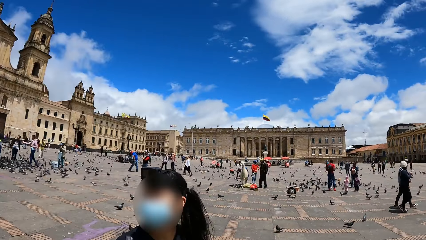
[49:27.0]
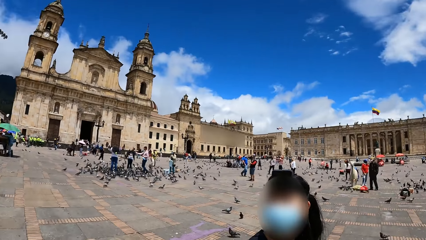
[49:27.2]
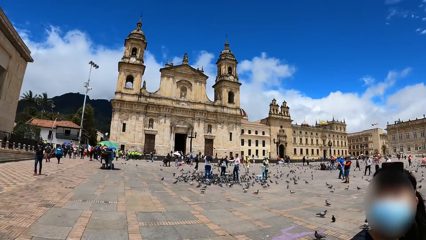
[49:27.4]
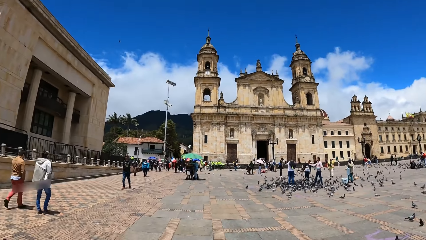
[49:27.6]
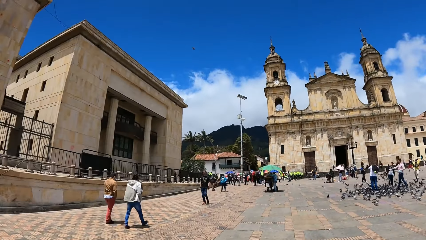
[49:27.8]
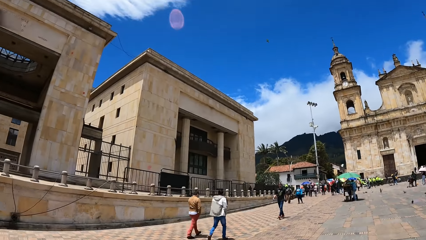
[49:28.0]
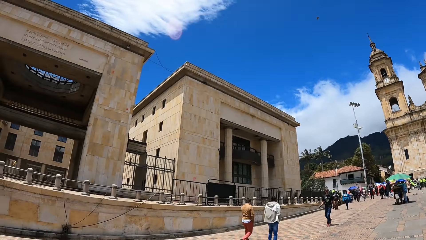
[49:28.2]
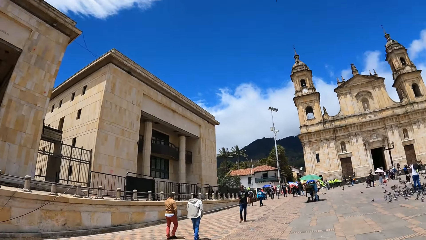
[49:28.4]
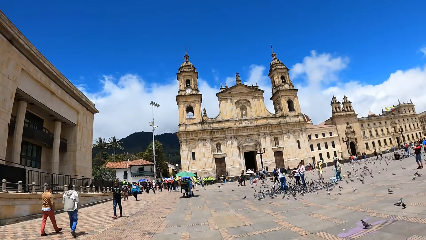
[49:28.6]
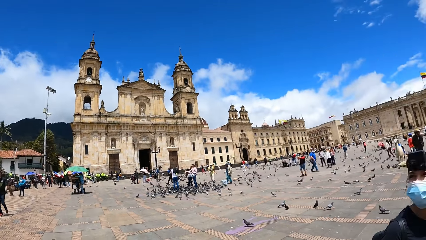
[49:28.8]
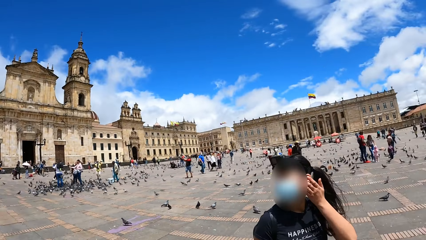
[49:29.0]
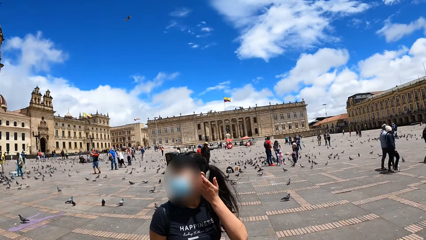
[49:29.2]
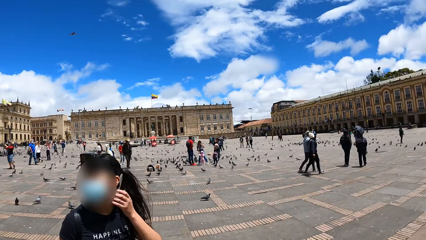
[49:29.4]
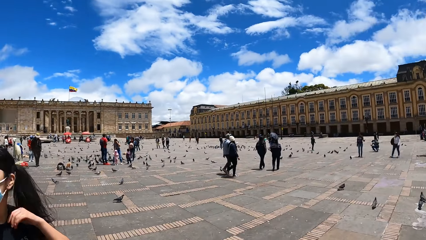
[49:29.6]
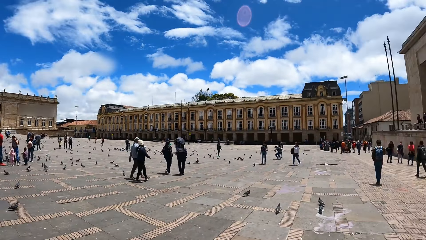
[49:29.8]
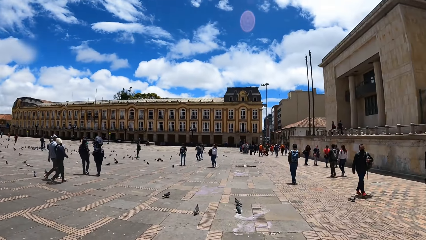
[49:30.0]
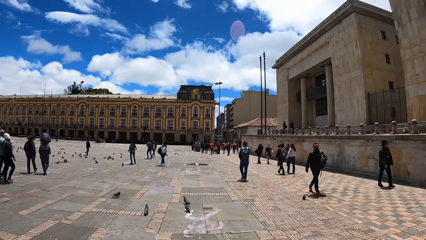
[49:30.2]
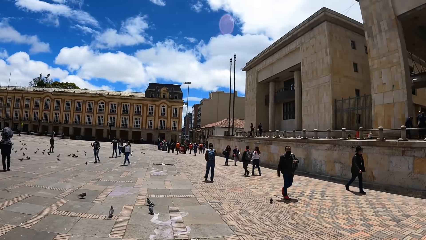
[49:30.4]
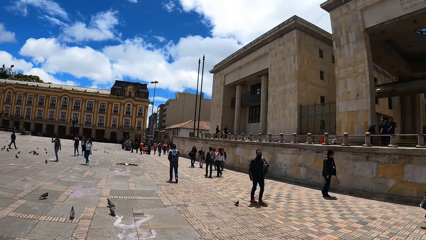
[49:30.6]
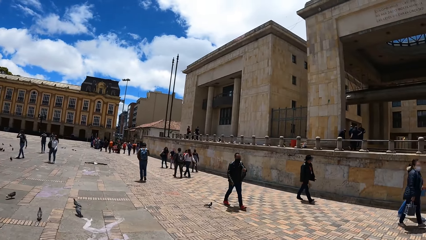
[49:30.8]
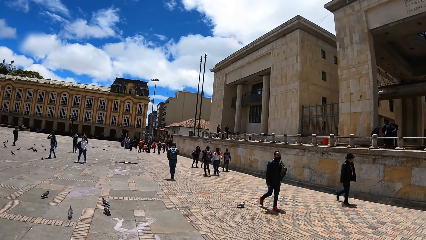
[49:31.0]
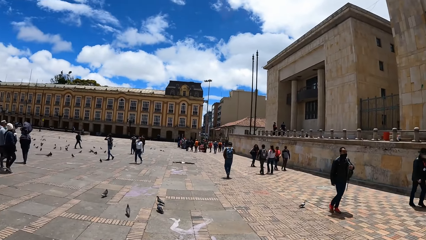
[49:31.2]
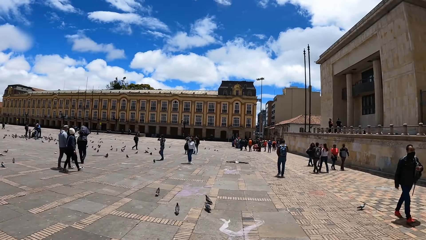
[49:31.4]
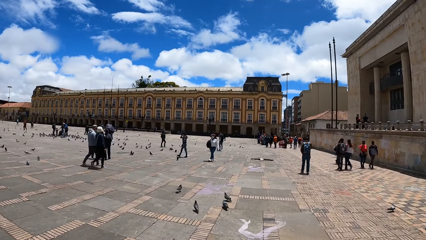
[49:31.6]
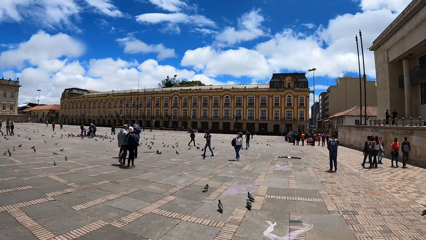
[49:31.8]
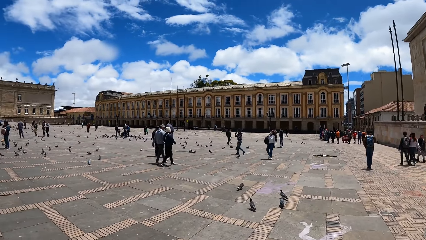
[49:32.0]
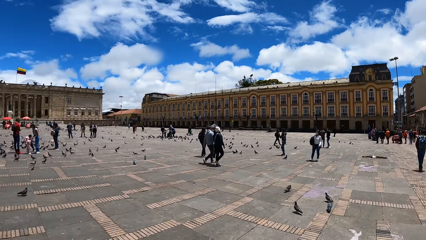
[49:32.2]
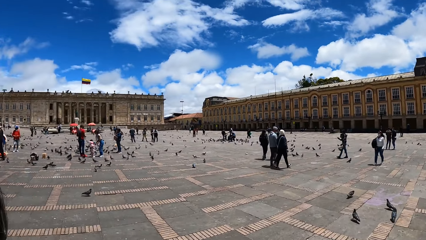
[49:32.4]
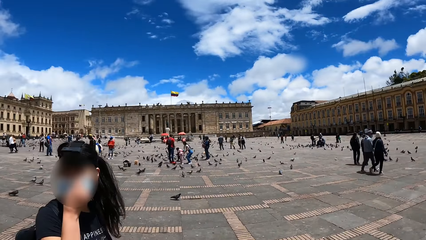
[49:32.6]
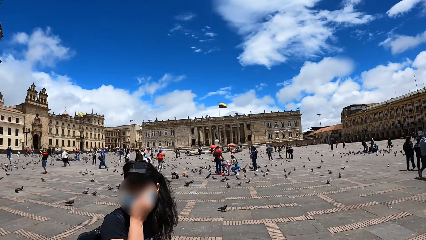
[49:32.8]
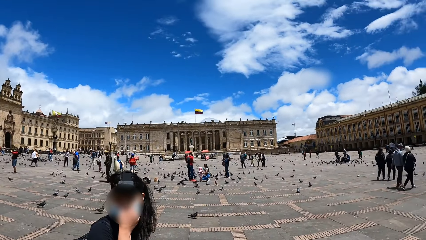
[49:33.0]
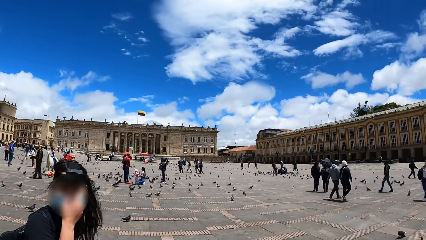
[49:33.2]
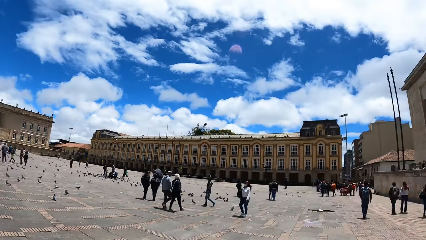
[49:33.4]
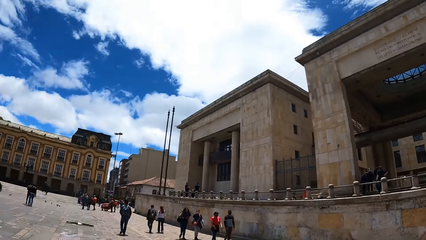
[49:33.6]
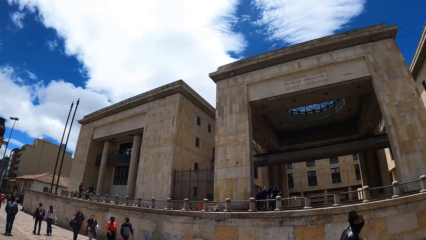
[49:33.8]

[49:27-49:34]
A woman scratches her left ear with her left hand.

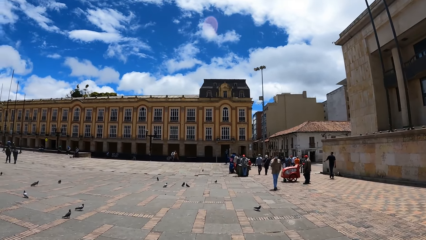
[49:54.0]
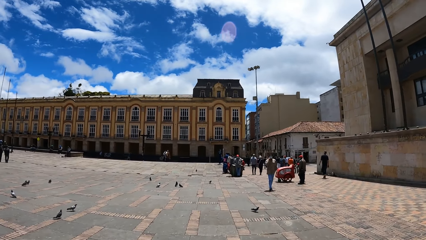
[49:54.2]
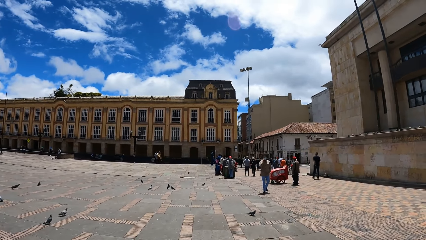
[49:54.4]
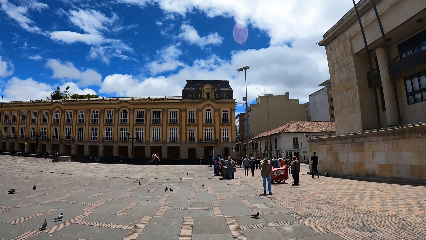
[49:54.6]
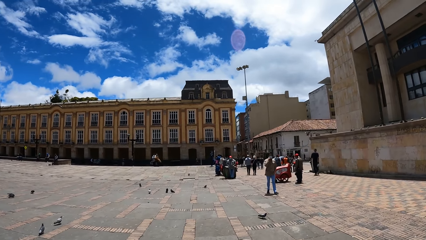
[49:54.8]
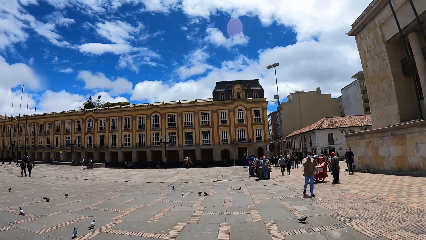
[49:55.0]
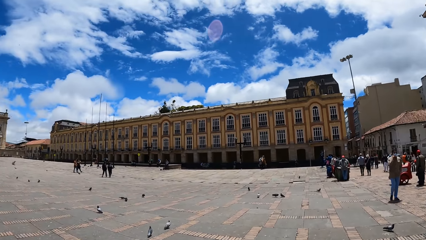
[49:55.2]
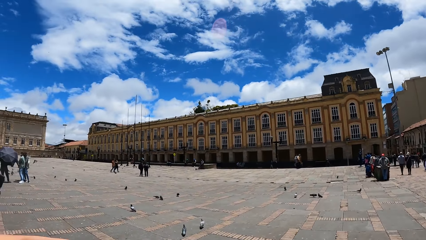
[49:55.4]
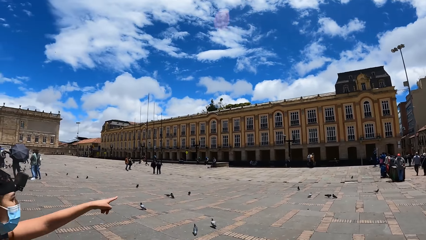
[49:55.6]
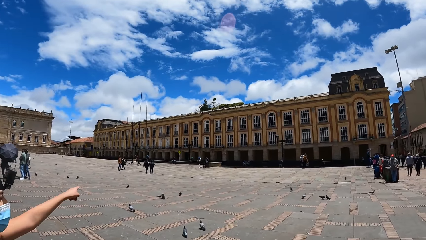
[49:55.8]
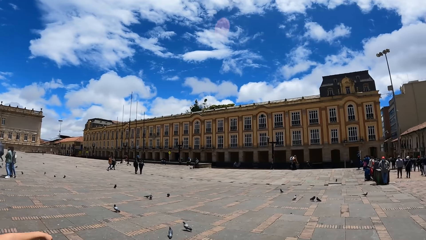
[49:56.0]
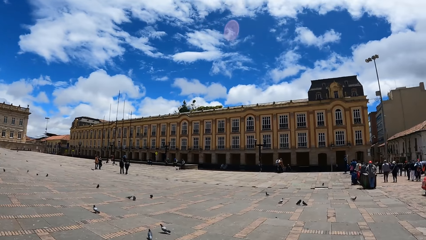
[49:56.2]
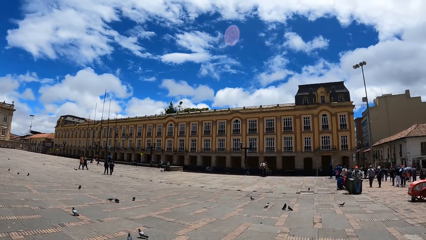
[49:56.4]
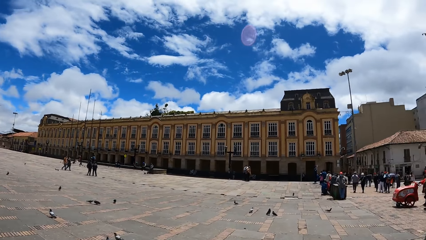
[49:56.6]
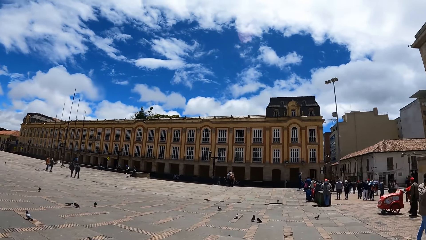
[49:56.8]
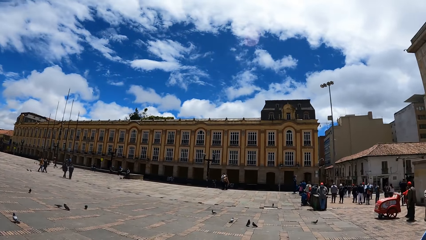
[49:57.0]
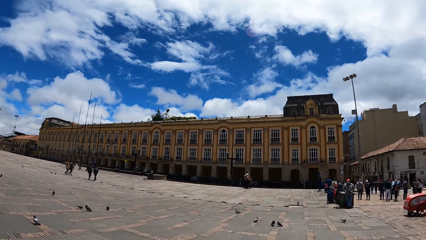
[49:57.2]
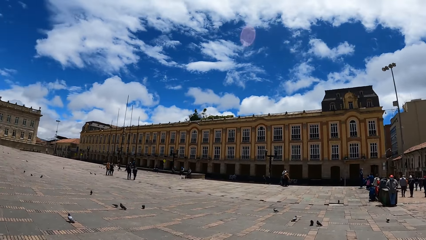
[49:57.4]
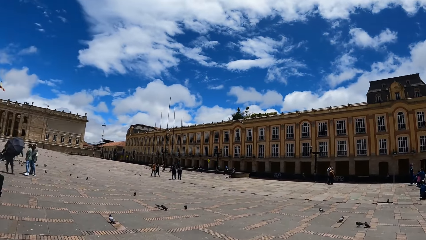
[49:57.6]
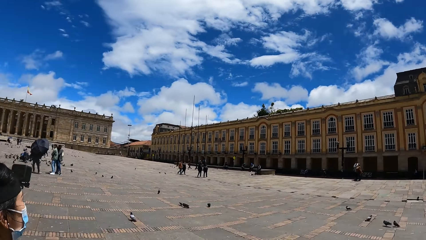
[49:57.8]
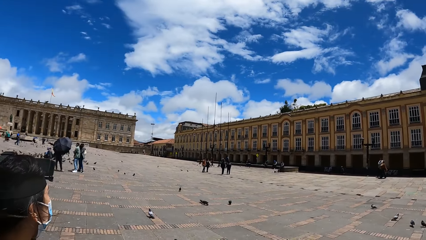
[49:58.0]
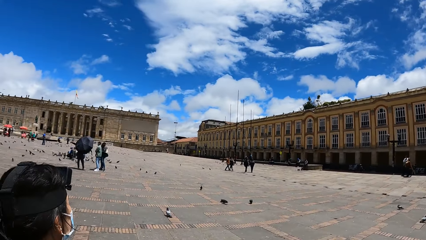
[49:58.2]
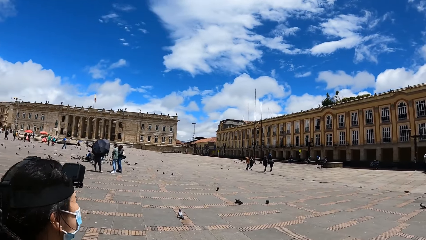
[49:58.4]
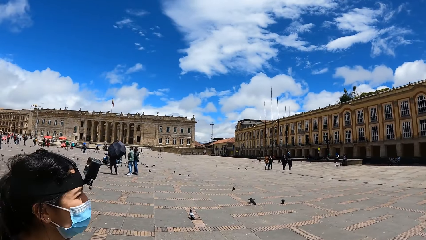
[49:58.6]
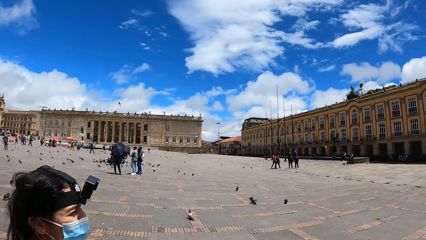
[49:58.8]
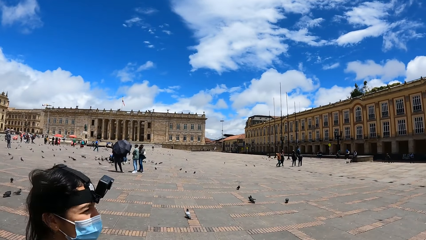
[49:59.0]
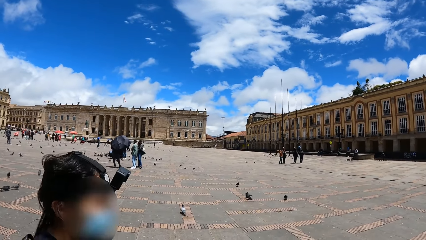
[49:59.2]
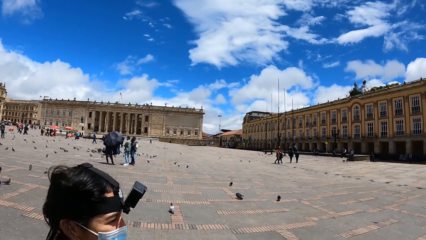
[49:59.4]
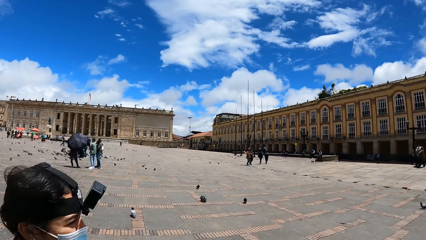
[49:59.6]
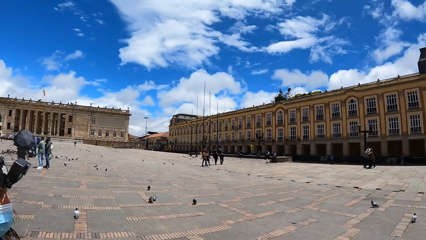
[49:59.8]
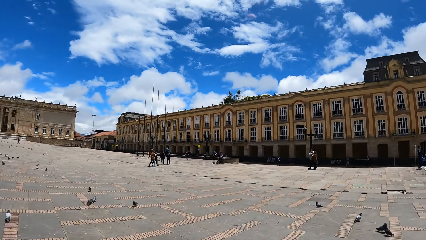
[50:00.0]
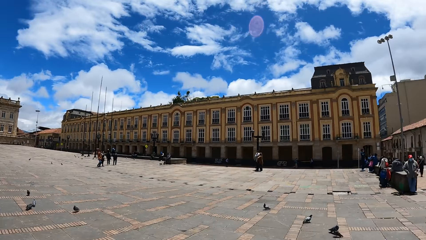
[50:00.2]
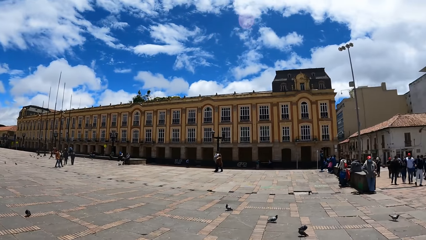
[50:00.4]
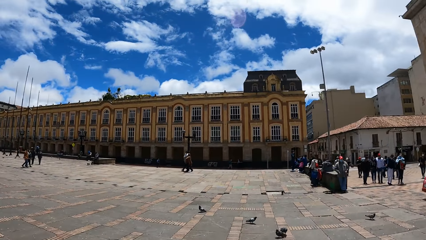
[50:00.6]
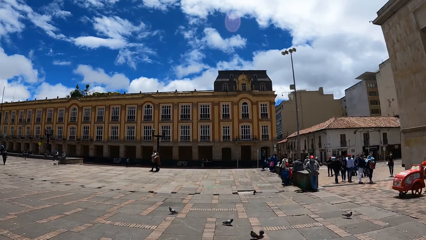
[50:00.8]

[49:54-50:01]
The camera wearer interacts with the woman.

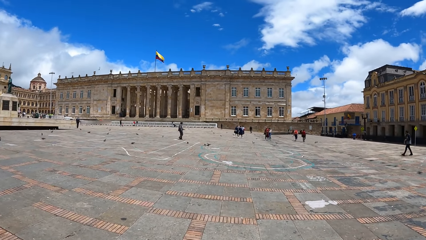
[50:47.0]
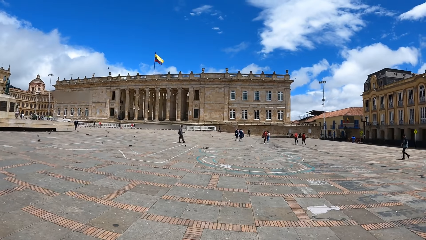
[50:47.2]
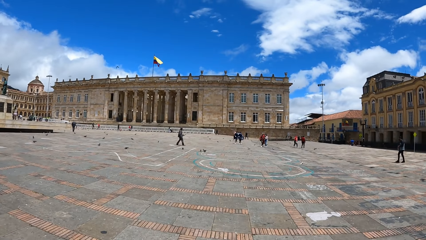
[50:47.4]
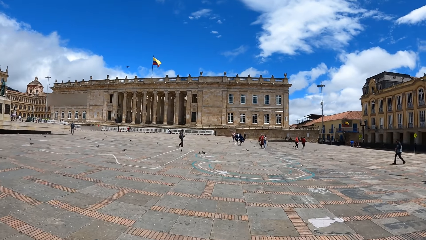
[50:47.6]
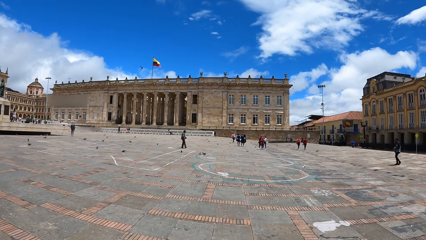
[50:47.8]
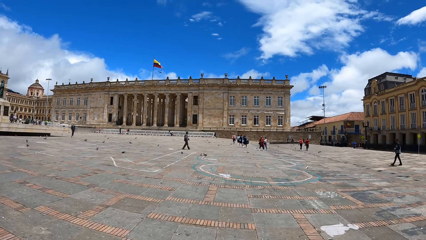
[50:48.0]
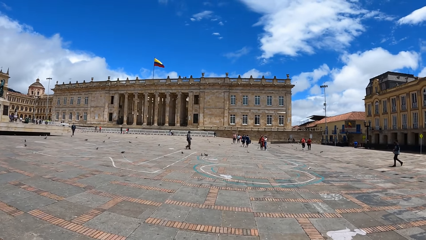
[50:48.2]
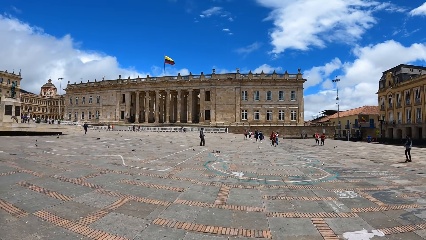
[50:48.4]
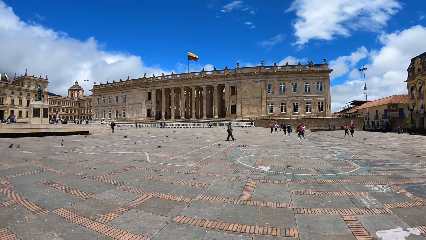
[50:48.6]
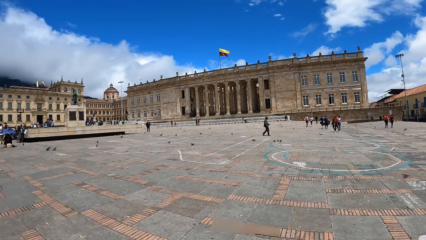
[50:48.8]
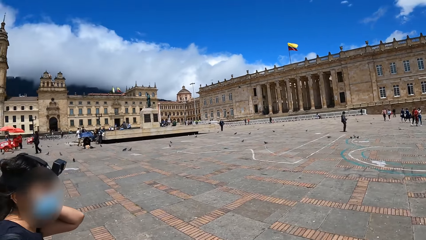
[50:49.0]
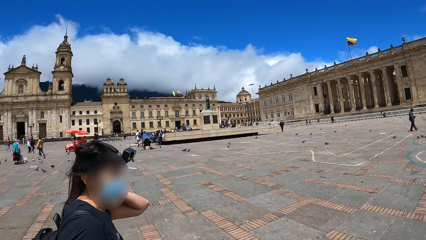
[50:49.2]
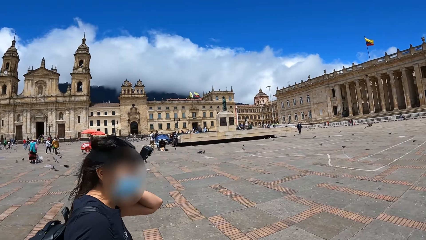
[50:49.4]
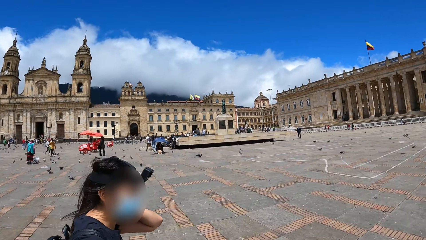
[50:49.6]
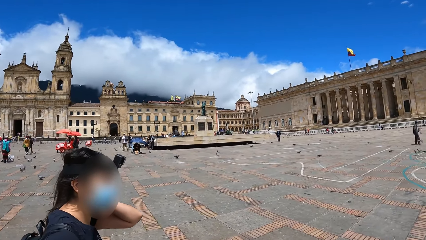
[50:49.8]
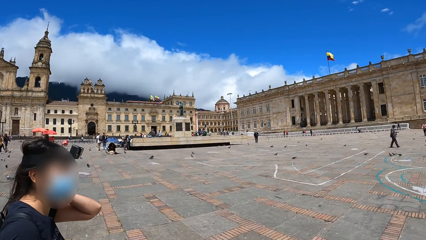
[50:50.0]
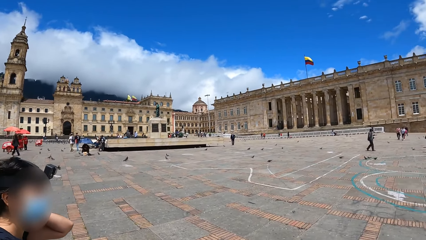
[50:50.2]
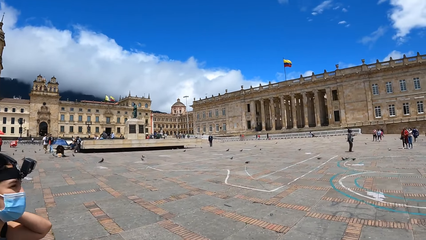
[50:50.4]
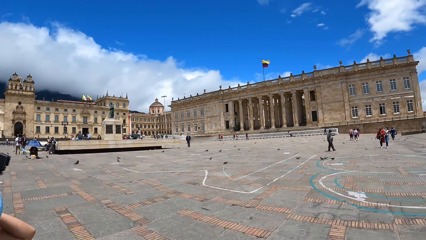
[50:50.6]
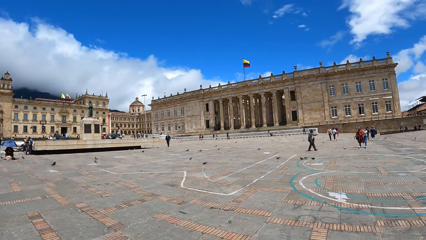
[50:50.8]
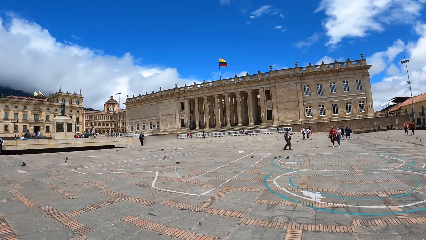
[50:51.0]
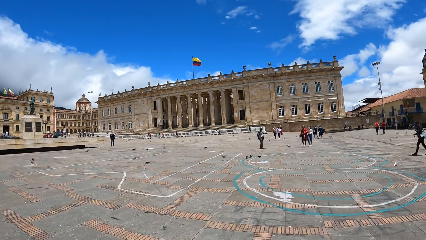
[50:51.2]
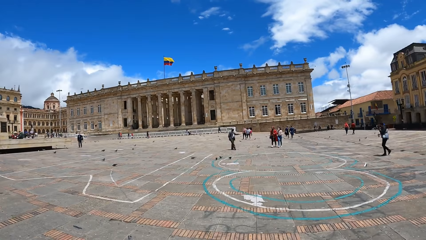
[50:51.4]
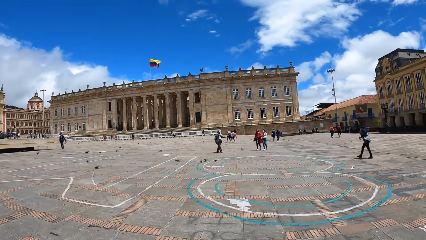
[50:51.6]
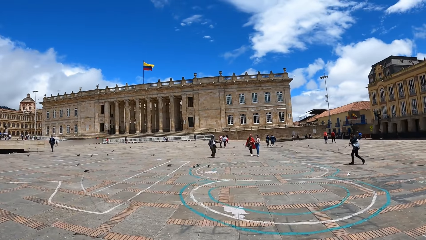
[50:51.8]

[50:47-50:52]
The woman touches her neck with her left hand.
